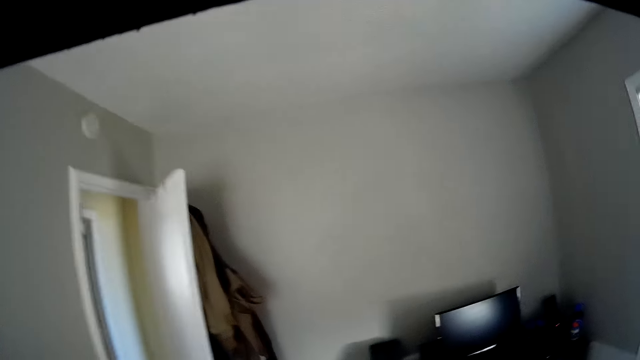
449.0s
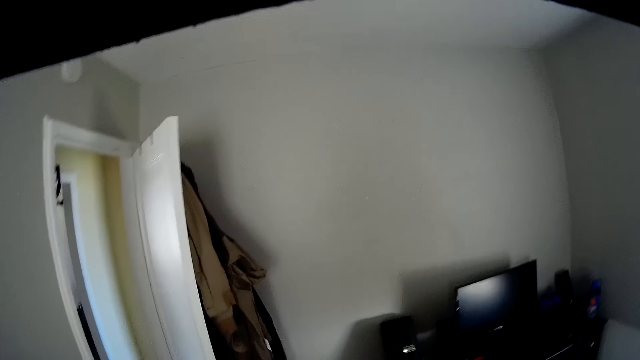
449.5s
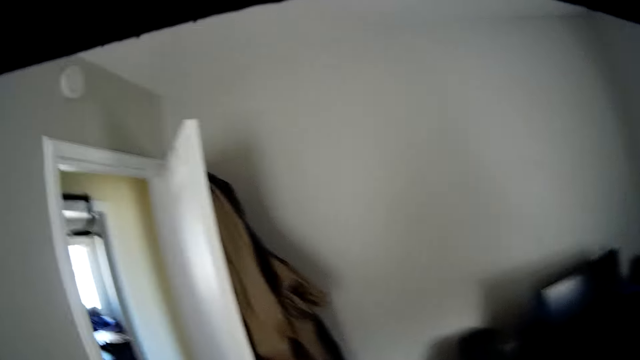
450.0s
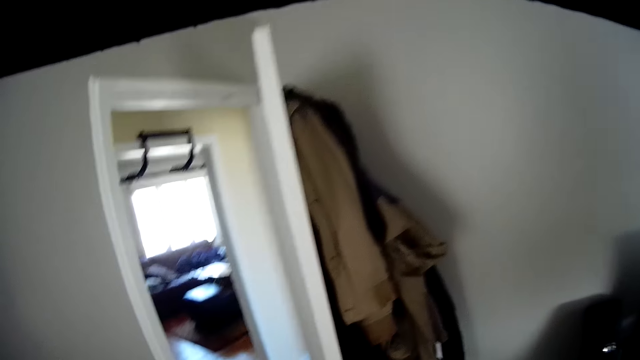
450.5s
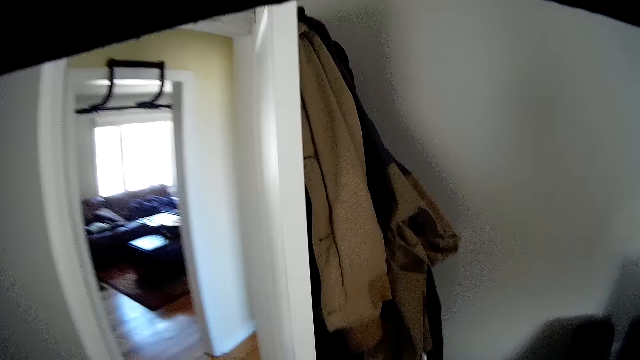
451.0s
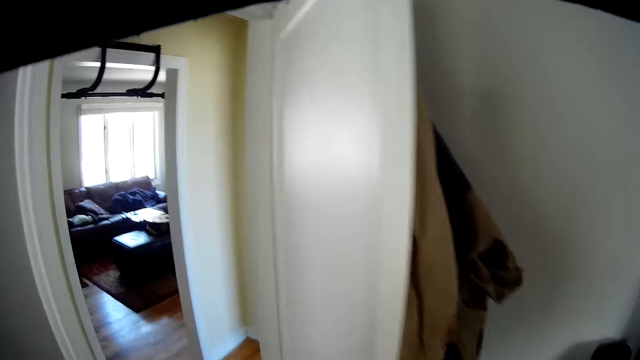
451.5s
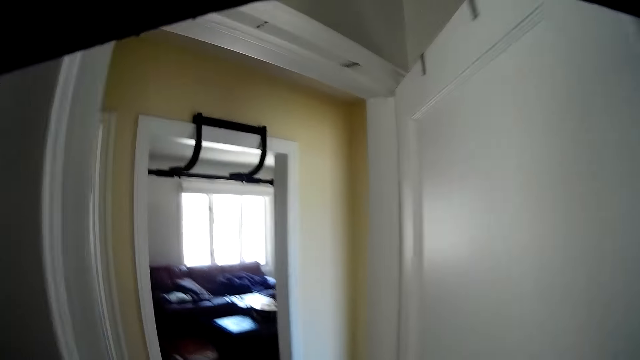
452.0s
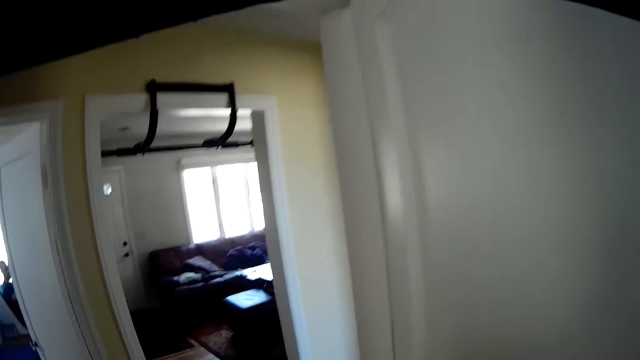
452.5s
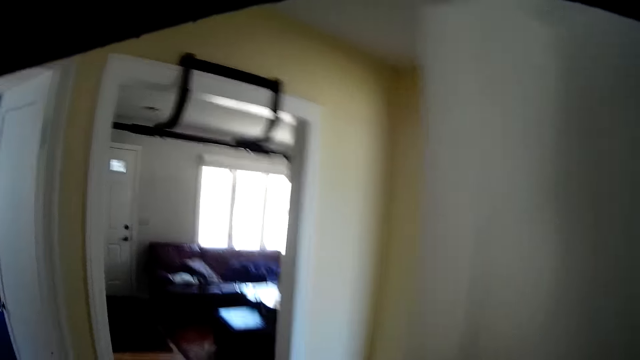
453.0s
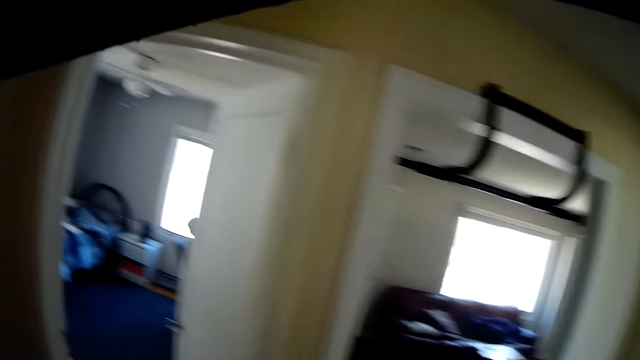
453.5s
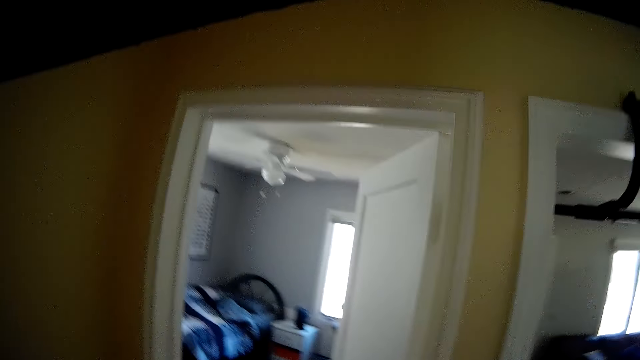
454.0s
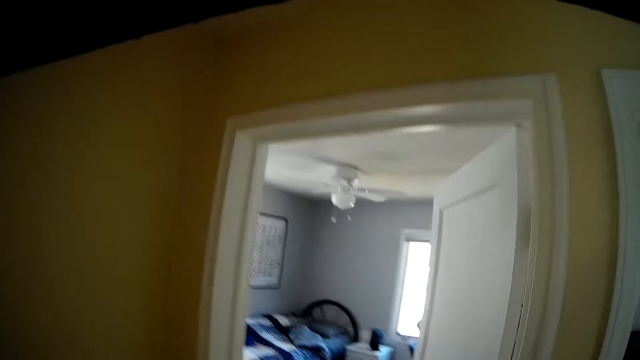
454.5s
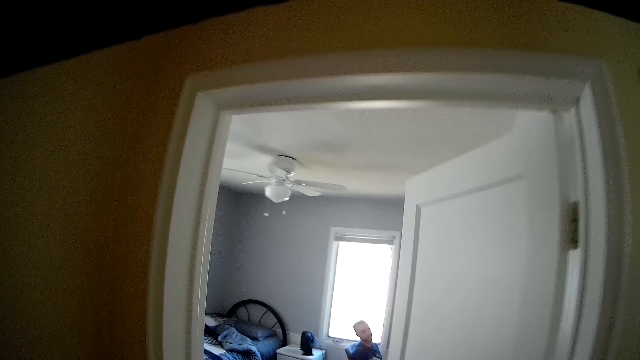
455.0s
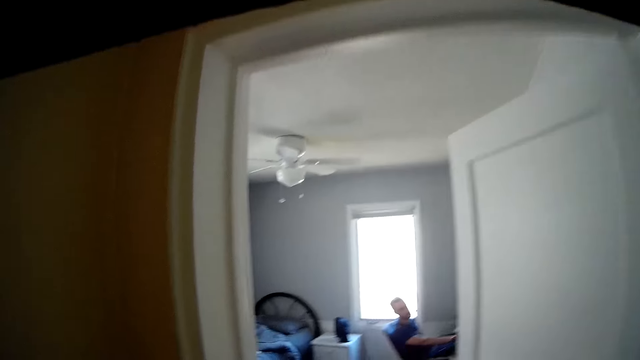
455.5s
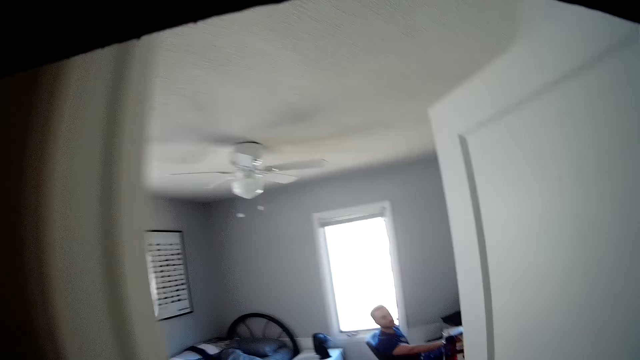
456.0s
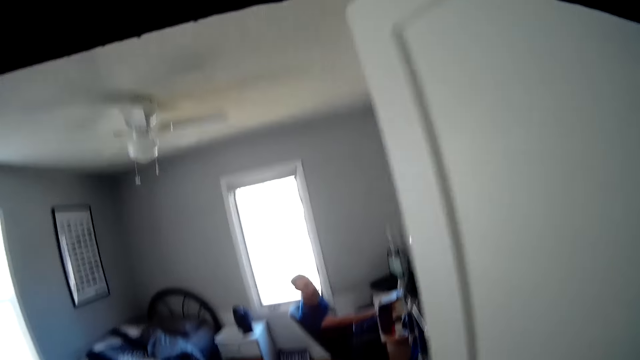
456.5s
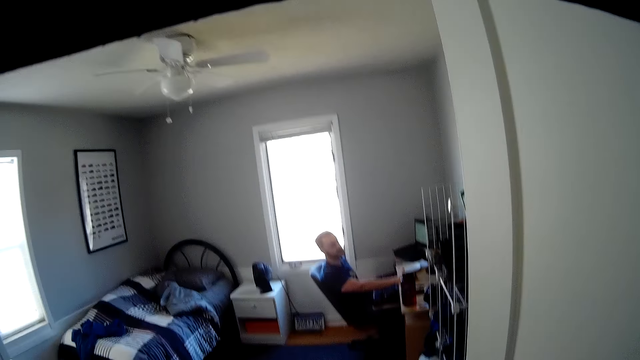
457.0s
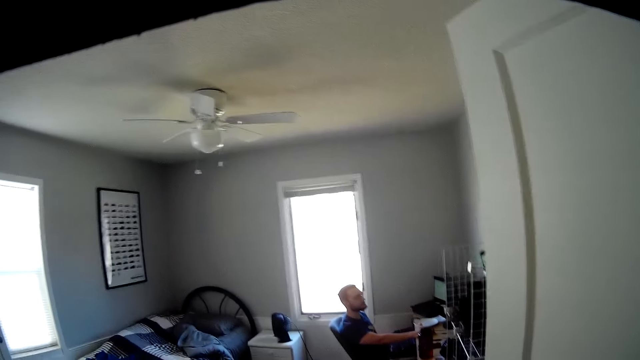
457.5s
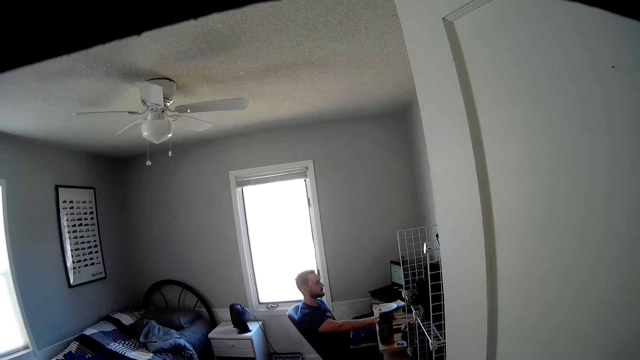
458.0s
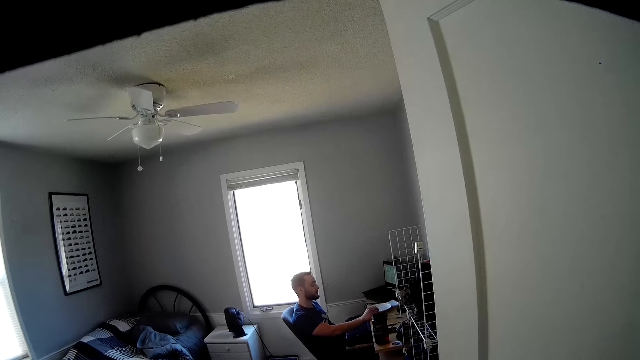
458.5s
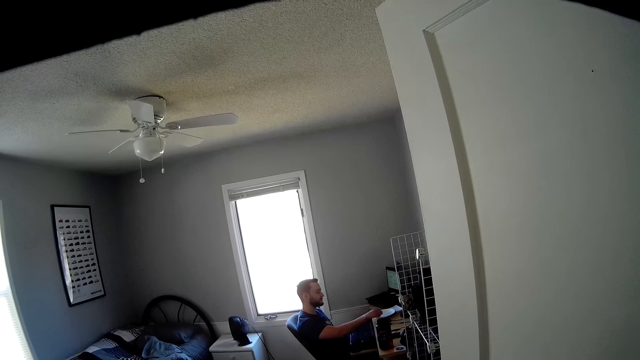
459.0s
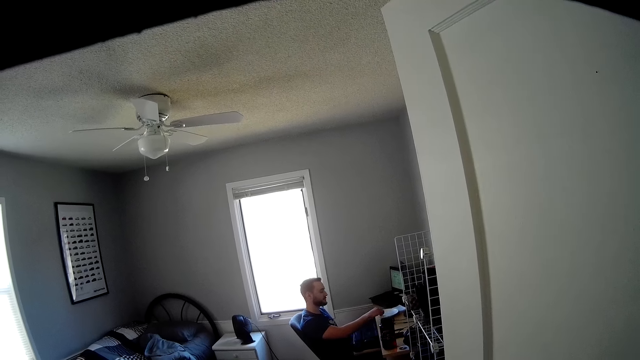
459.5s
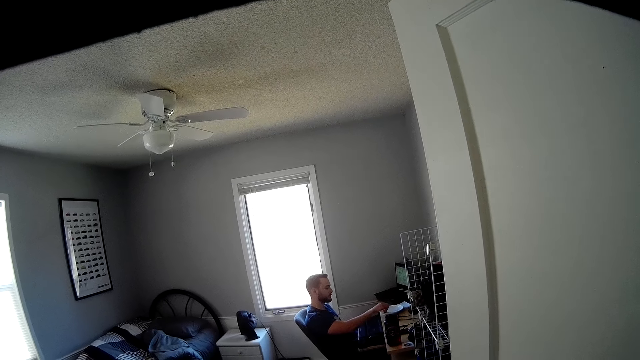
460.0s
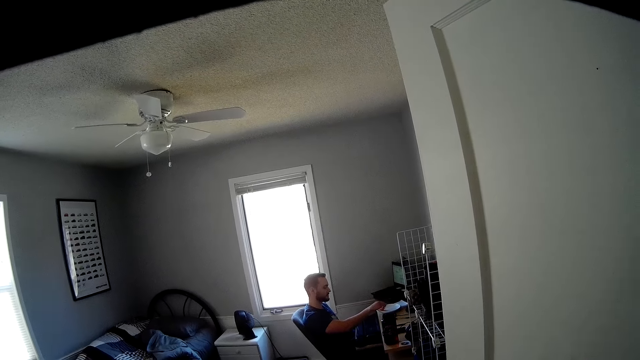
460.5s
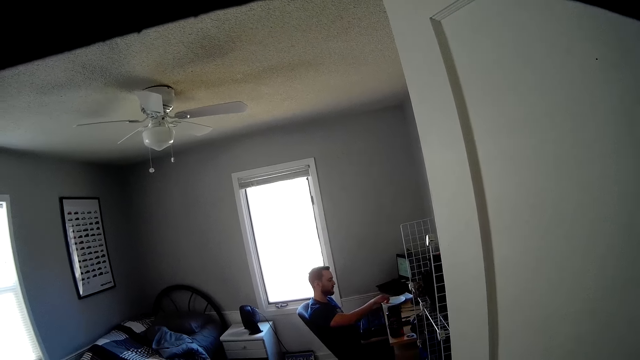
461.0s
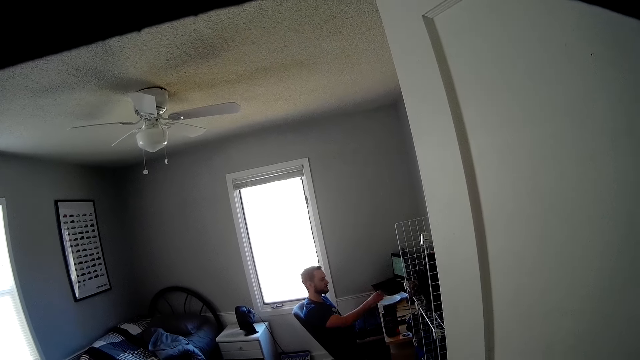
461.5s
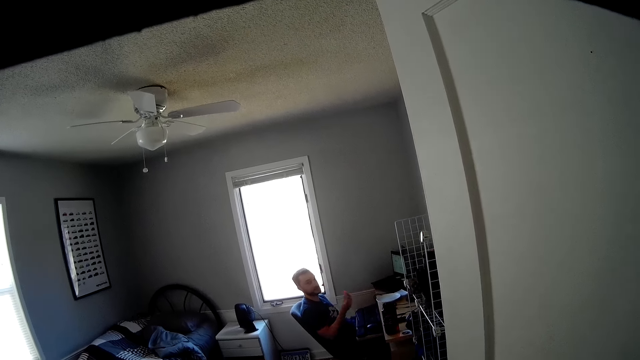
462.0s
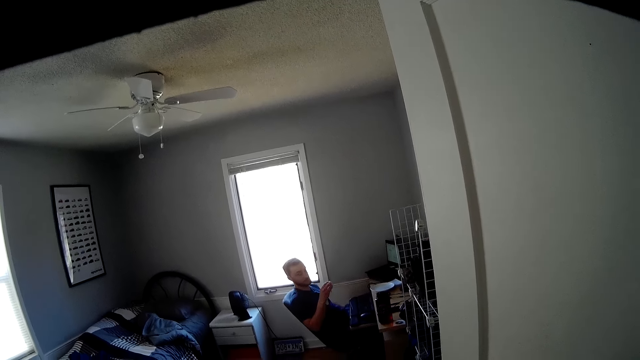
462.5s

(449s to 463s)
The camera wearer walks around the room. They open the bedroom door and walk out of the bedroom. They interact with a man. The man sits on a chair.

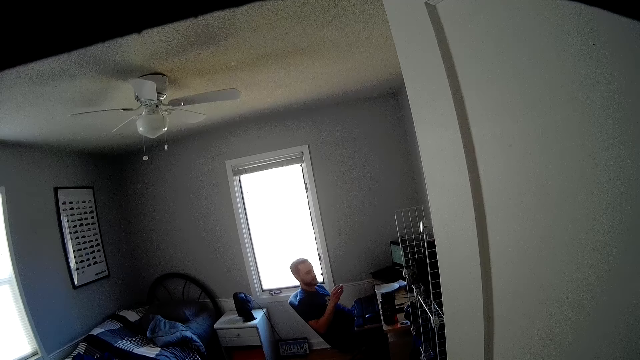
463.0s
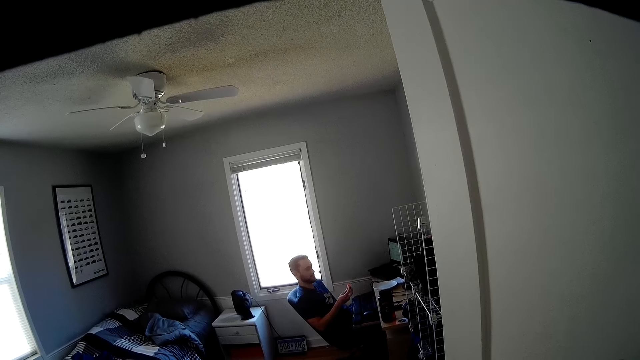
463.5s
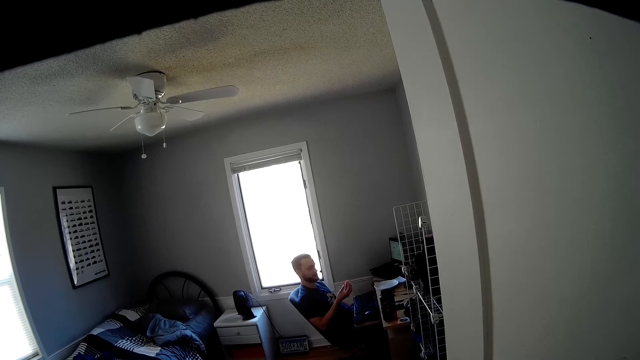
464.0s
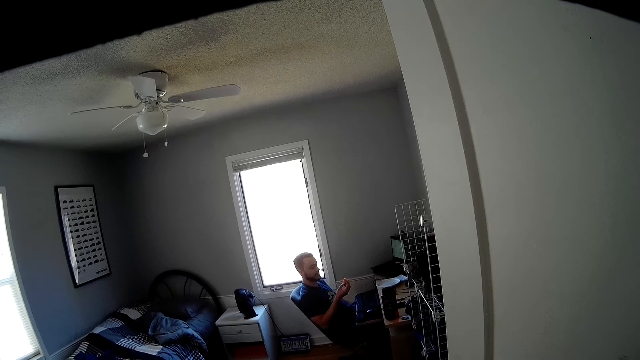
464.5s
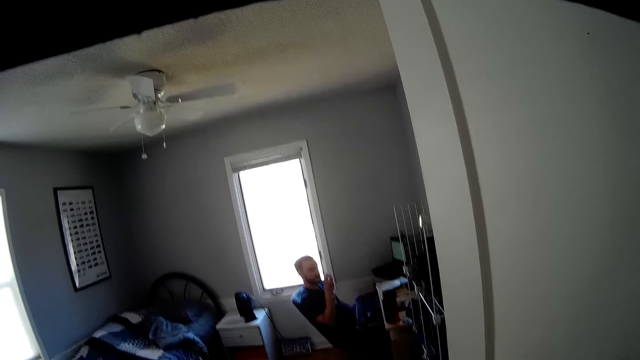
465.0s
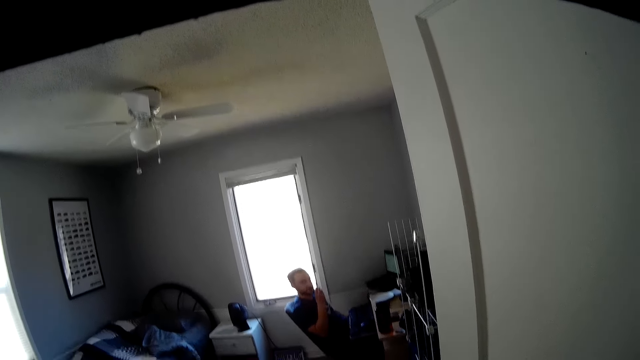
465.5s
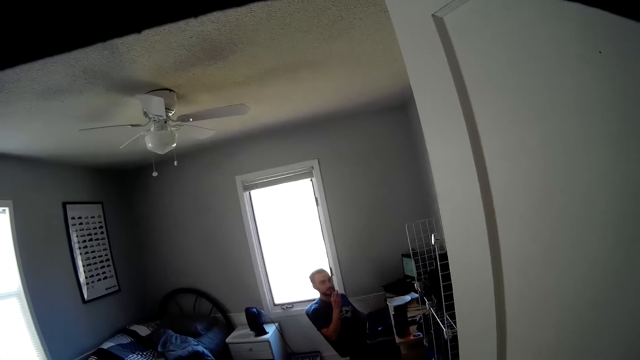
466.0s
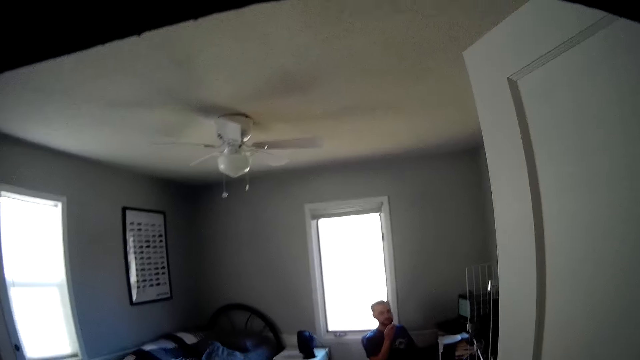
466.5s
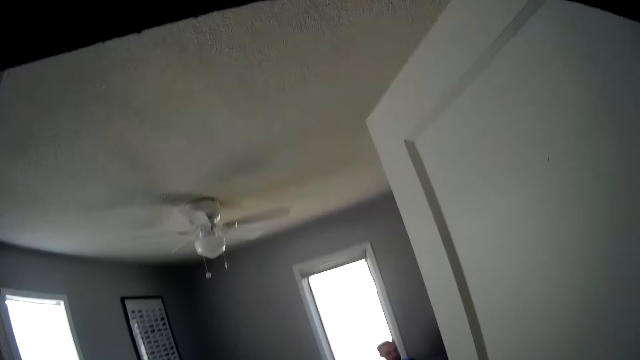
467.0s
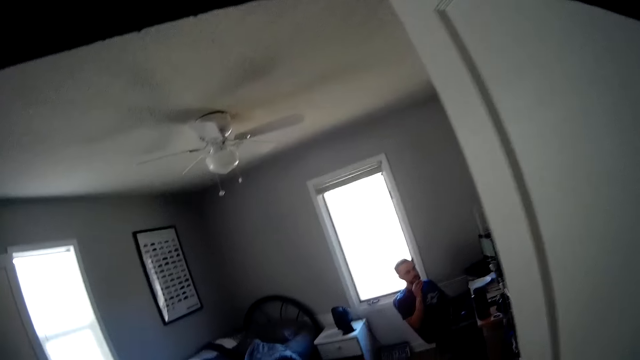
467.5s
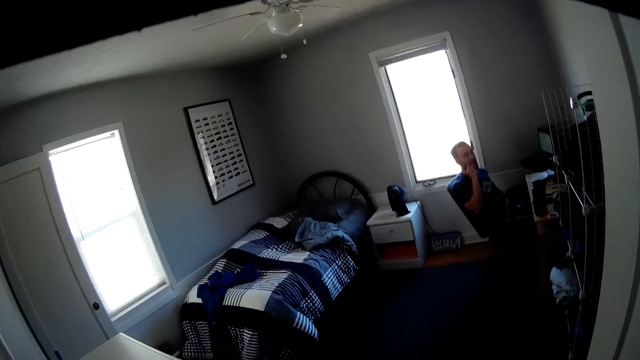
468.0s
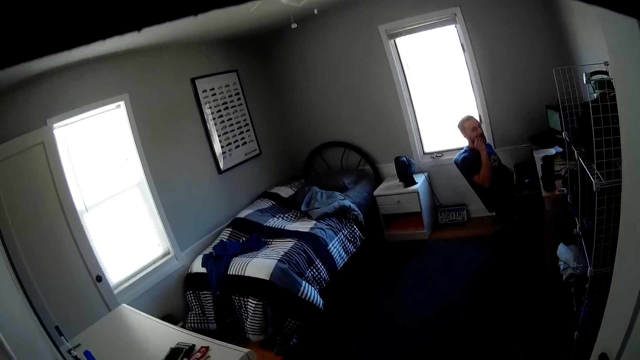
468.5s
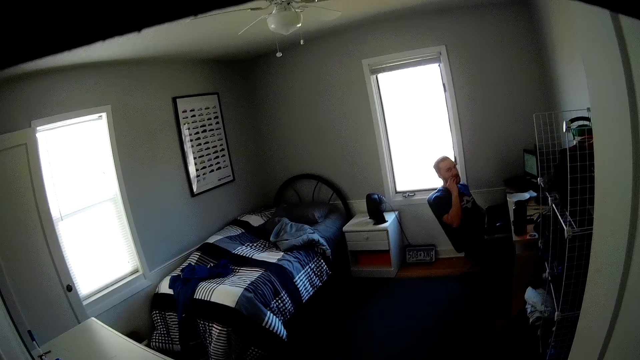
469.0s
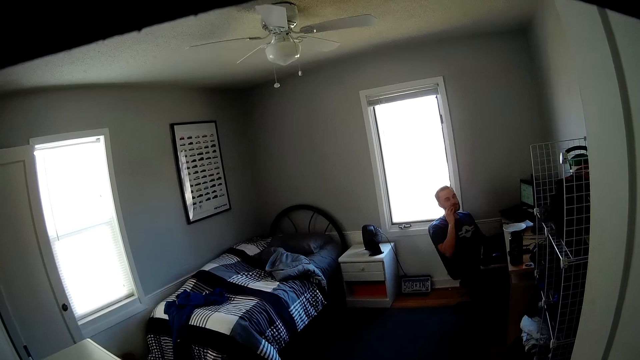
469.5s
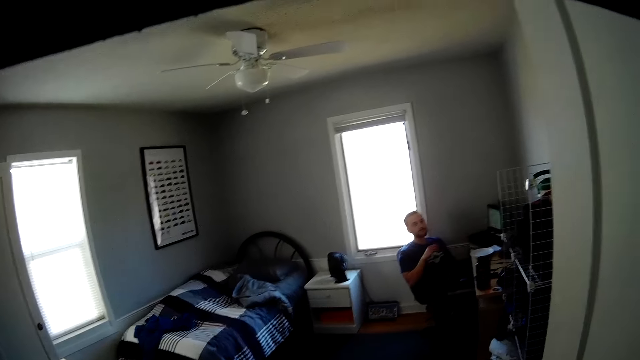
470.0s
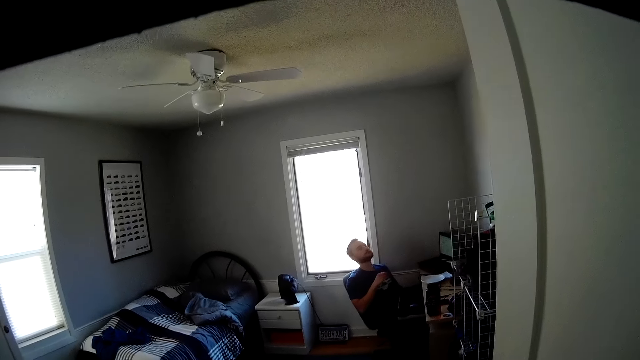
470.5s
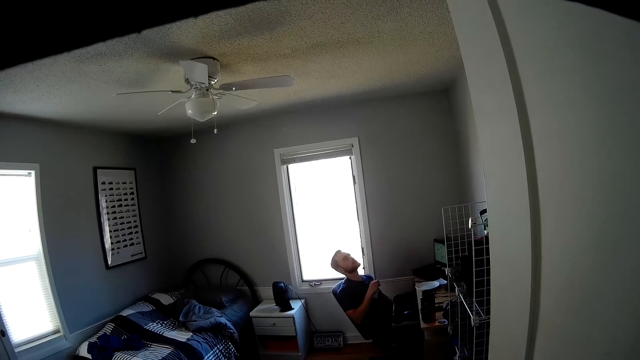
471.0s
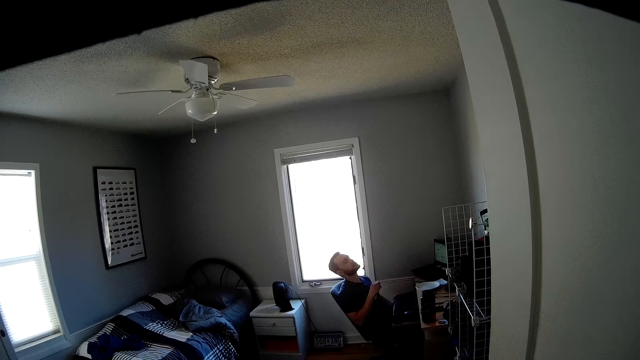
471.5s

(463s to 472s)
The man eats something.
